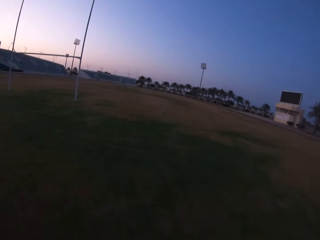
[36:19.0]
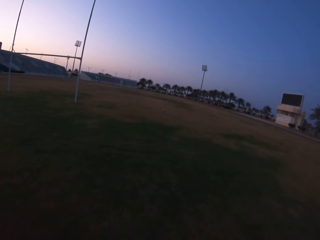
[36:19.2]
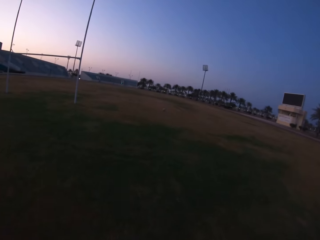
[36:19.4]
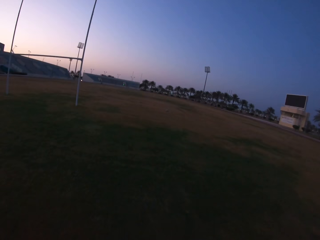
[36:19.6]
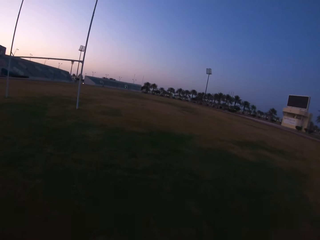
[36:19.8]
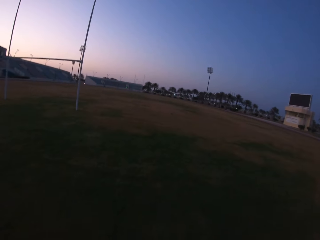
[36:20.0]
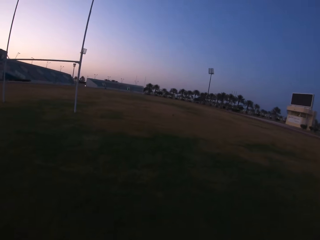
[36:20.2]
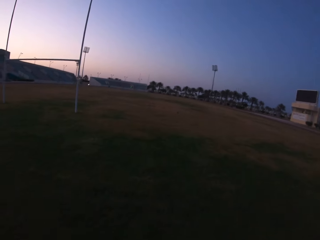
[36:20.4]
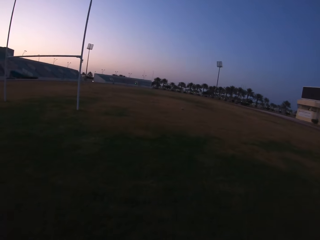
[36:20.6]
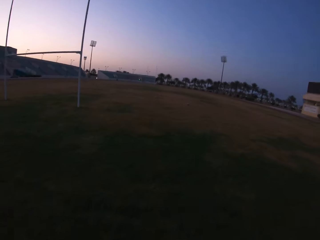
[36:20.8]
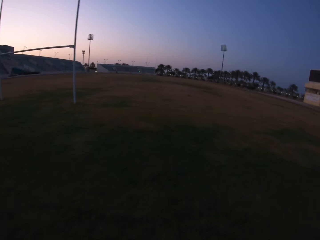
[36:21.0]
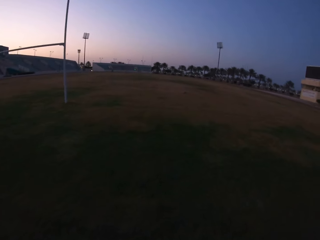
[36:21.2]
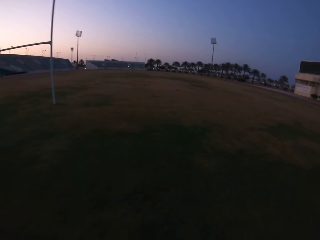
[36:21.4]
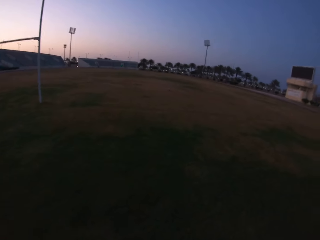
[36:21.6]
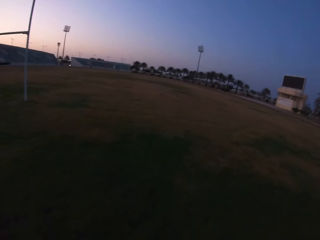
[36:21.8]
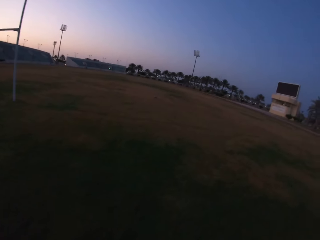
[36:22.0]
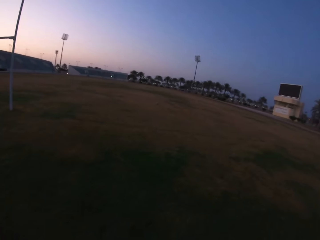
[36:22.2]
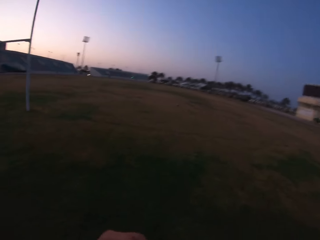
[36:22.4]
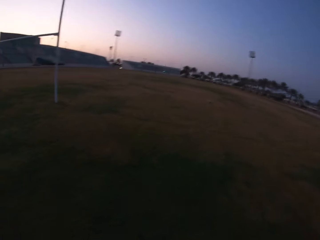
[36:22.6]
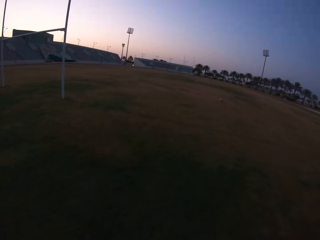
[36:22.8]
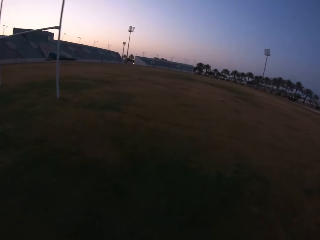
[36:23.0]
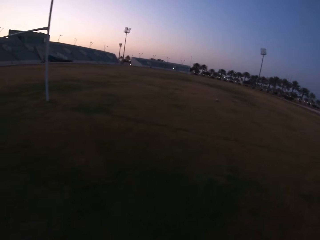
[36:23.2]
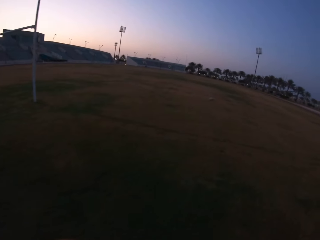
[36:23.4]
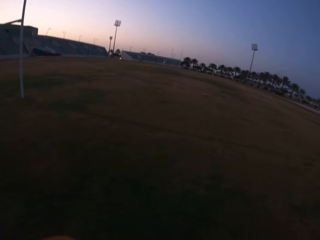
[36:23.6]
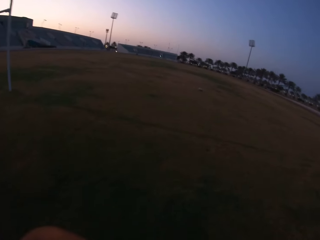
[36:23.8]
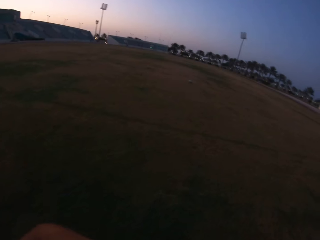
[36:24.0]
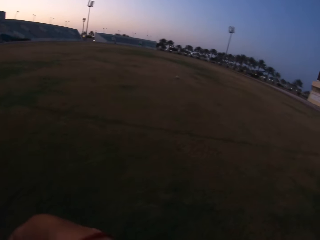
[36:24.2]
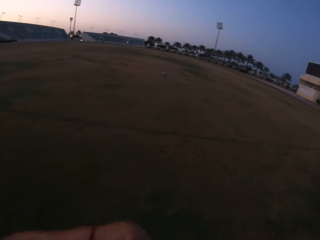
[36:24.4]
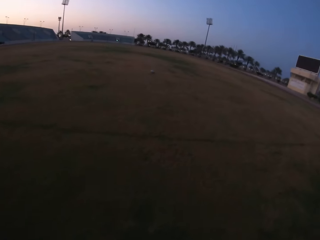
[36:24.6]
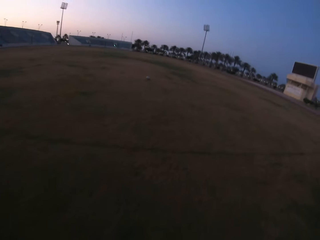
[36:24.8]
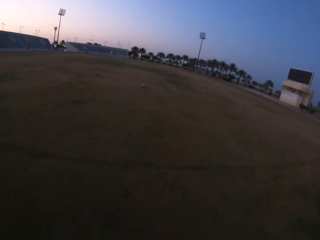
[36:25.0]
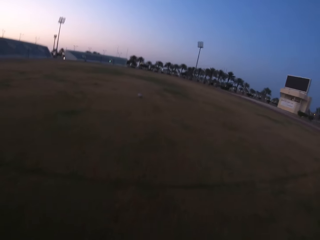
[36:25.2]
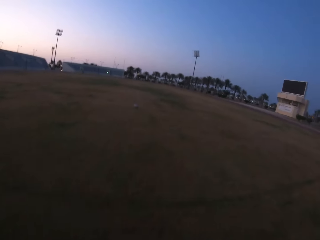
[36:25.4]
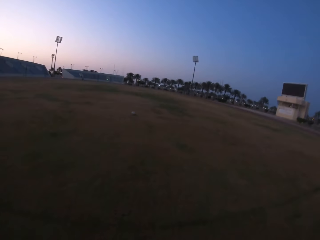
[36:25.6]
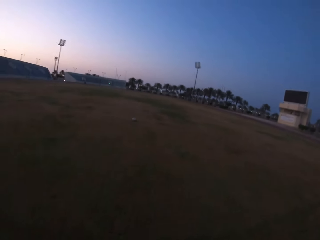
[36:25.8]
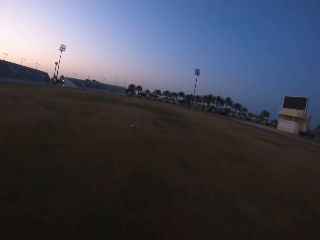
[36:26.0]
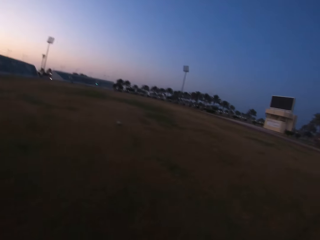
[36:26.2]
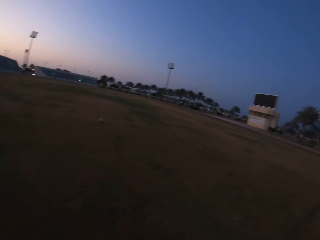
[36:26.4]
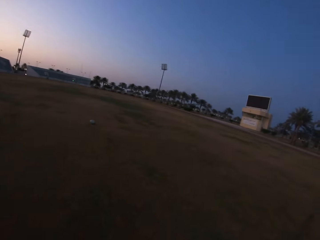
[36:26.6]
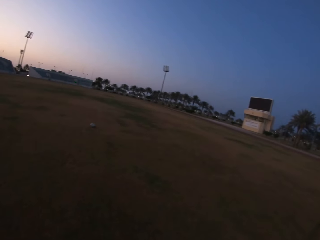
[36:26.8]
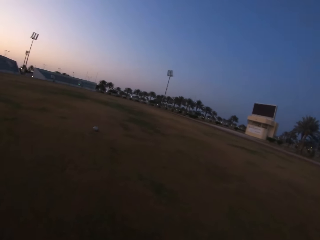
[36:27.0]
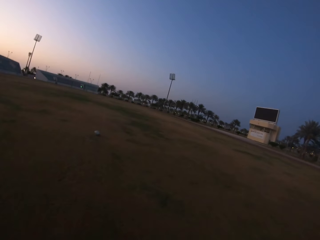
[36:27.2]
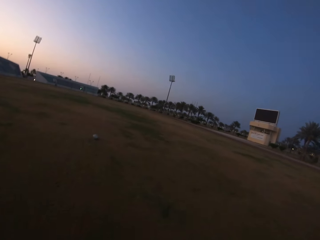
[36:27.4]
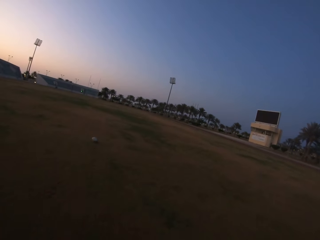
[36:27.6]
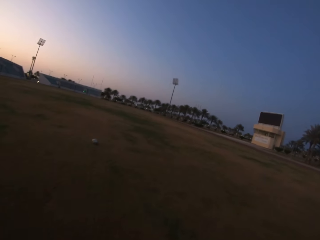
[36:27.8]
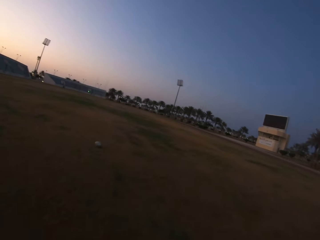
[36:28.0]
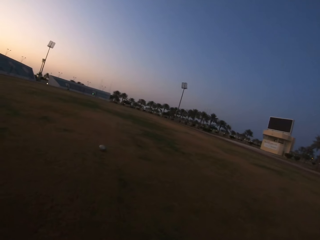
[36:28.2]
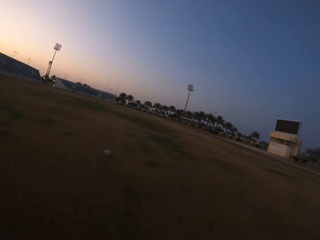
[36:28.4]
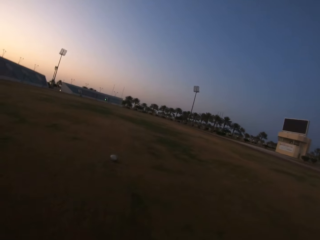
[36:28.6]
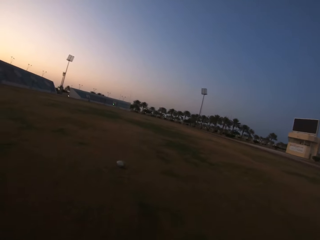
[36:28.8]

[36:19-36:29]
The camera wearer runs in the field.

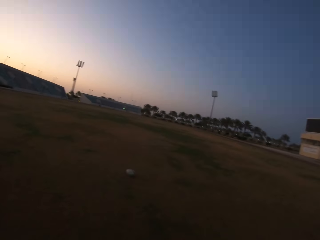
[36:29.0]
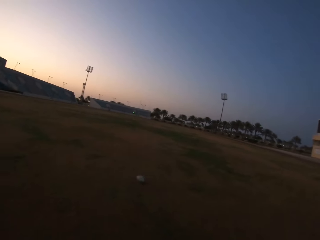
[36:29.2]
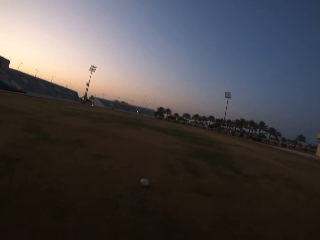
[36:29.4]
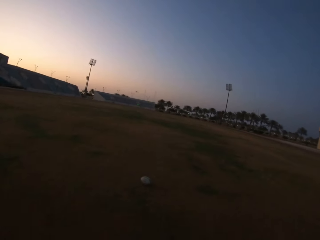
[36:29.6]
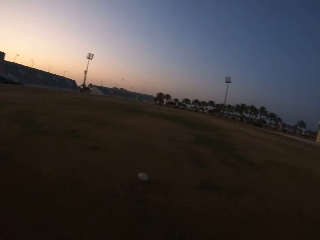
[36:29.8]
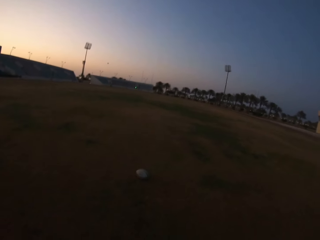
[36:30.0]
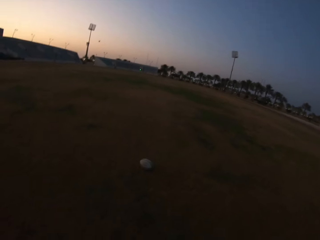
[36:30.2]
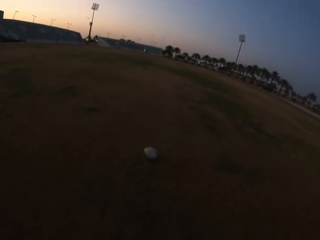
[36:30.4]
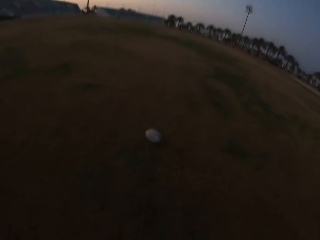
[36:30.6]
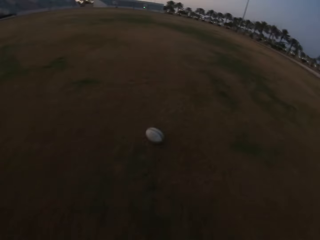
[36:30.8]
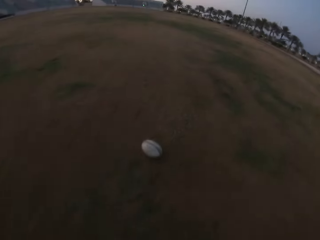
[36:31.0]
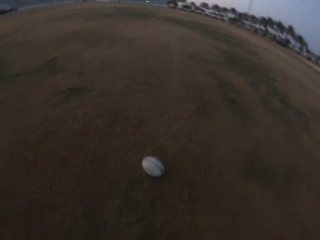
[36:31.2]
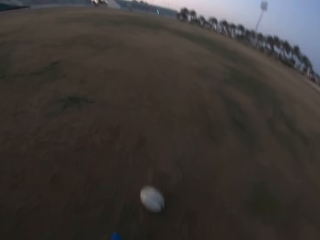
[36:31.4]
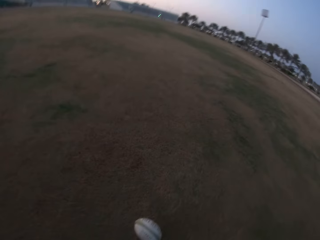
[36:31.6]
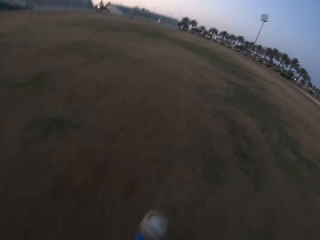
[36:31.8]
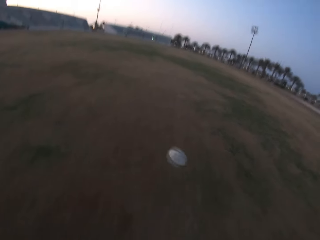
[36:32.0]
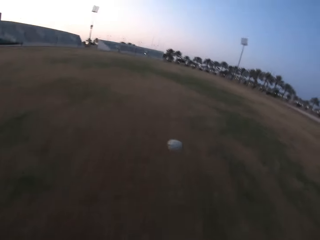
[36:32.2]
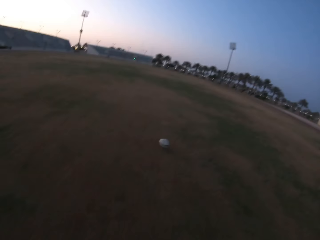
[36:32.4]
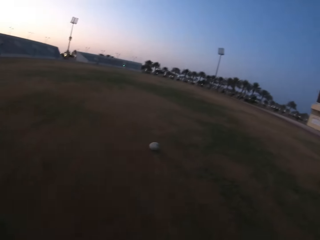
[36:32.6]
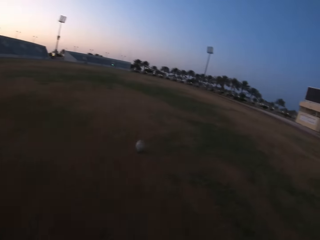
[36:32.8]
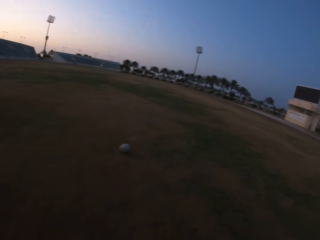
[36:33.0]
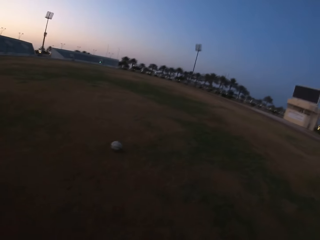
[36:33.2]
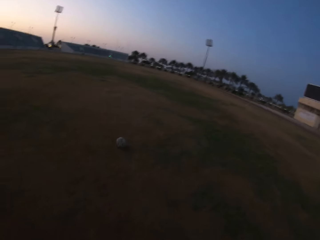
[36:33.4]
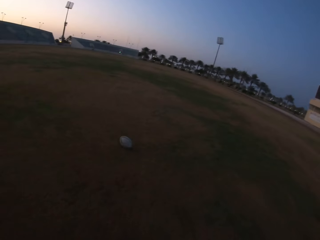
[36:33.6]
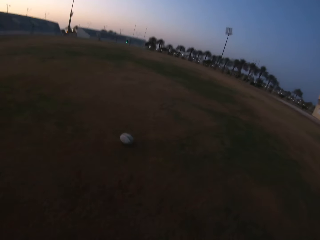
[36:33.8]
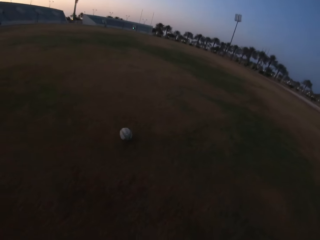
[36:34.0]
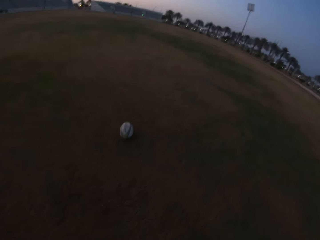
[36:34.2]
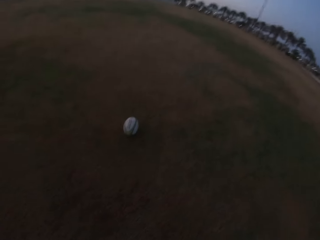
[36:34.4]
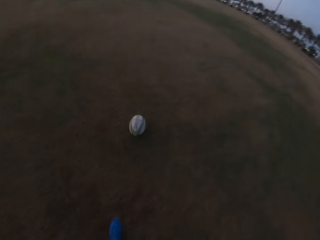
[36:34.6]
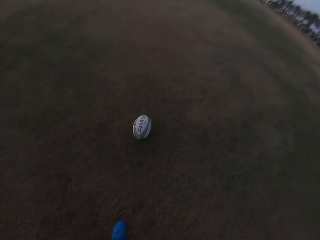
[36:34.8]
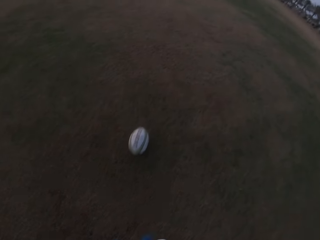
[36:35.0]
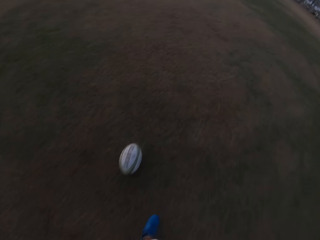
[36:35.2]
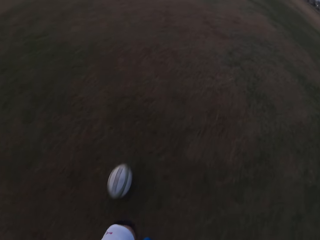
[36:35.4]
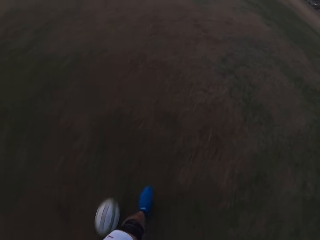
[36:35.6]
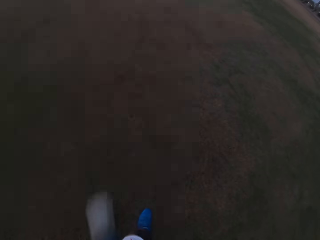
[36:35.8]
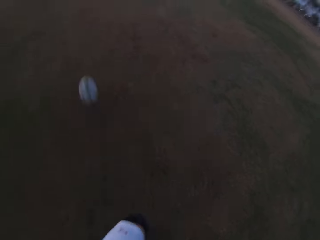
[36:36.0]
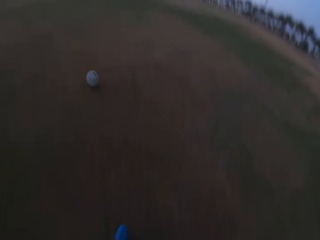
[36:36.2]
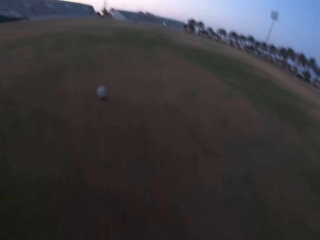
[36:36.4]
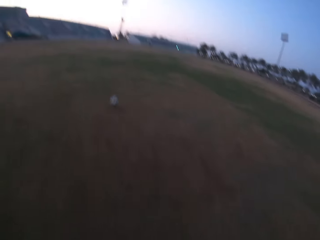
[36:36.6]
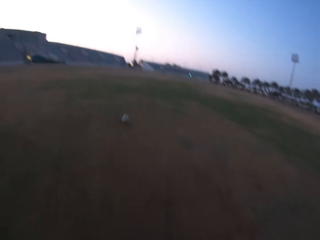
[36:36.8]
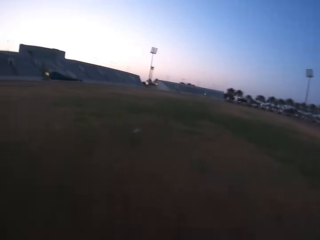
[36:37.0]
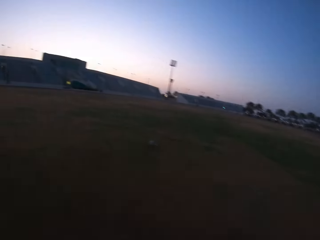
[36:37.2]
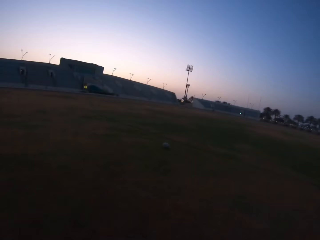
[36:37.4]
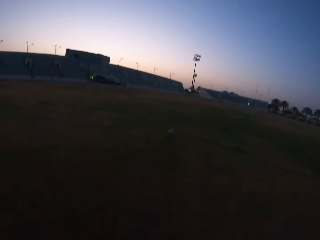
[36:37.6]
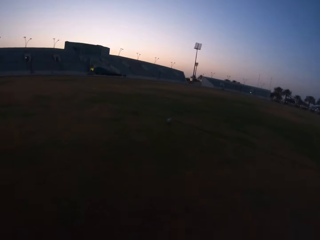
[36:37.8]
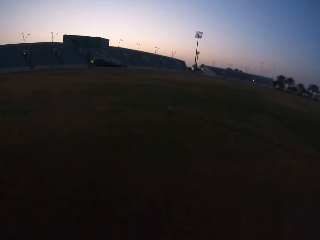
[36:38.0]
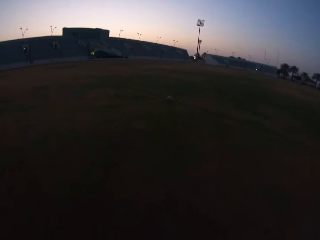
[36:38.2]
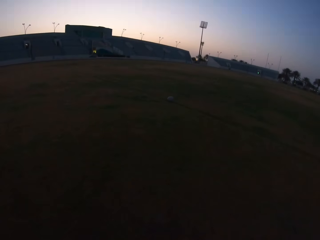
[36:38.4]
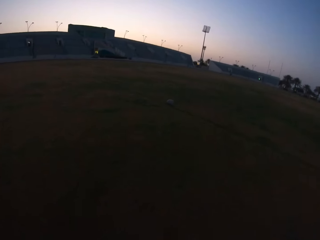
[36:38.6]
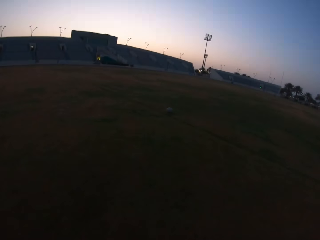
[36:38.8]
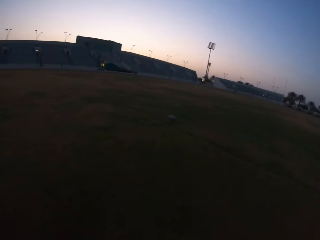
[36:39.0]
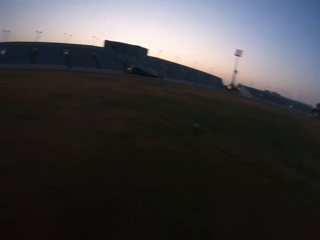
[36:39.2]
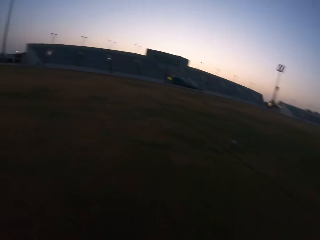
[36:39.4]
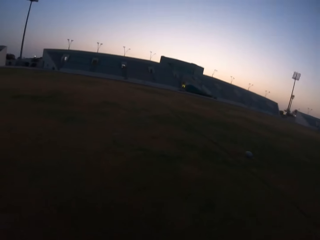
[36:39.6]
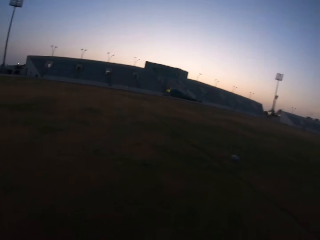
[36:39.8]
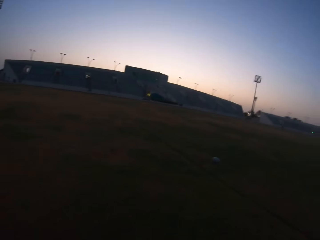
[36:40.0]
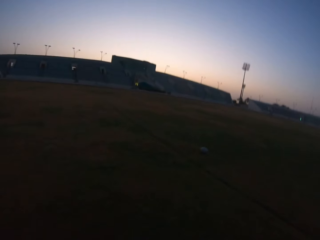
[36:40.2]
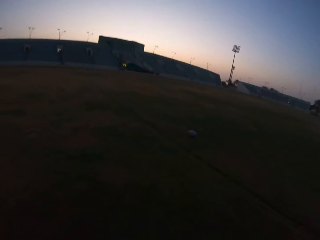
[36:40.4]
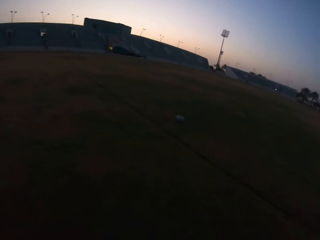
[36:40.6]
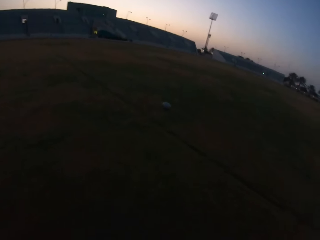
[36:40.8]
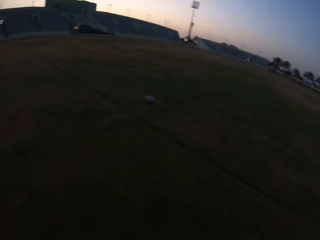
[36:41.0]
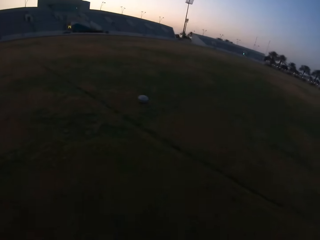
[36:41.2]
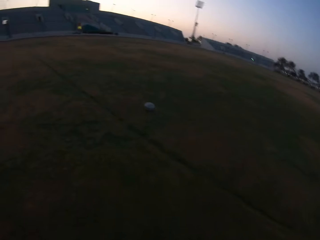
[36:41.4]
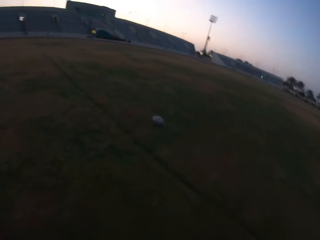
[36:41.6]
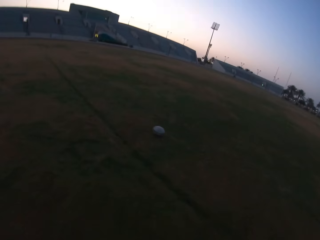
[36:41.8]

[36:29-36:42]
The camera wearer kicks the ball in the field. They run towards the ball. They kick the ball. They run towards the ball in the field.
